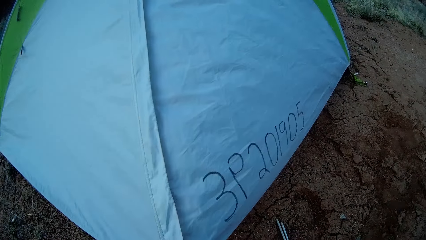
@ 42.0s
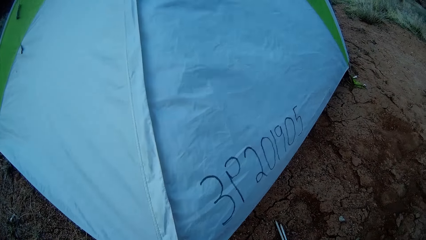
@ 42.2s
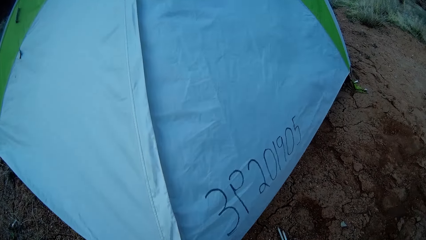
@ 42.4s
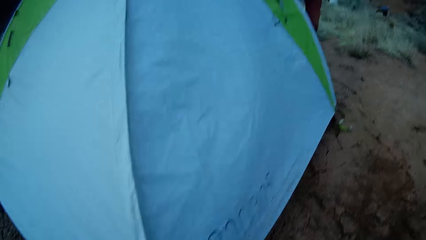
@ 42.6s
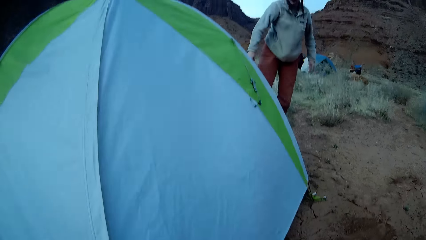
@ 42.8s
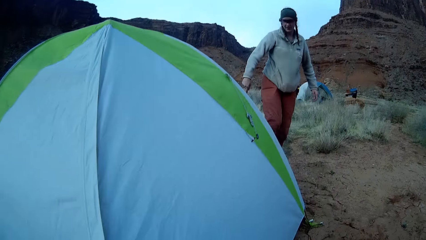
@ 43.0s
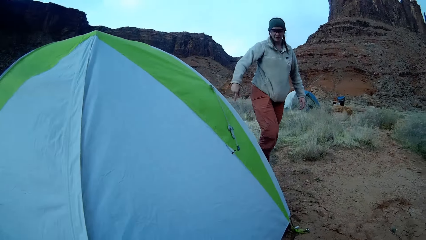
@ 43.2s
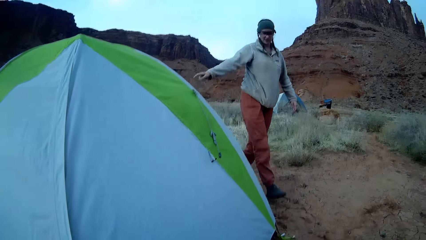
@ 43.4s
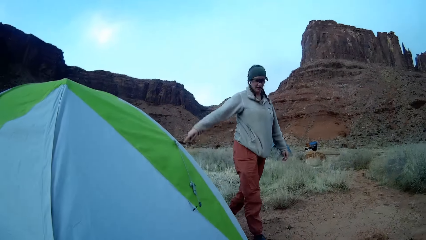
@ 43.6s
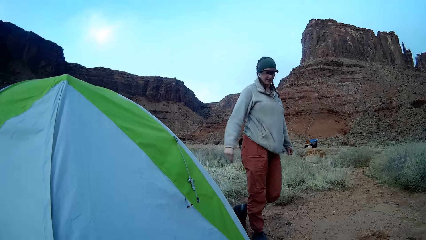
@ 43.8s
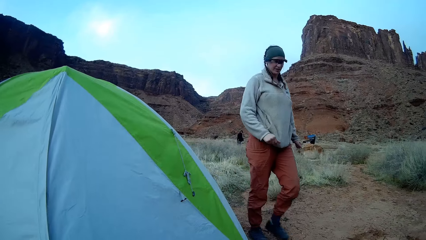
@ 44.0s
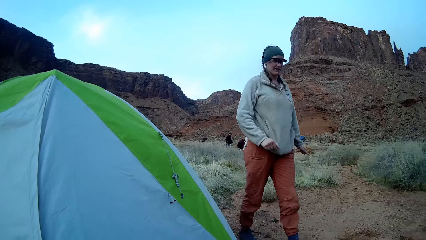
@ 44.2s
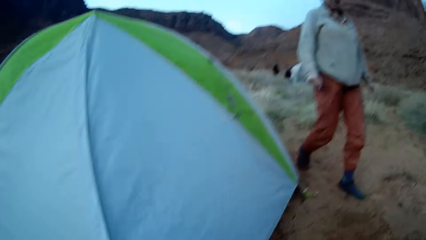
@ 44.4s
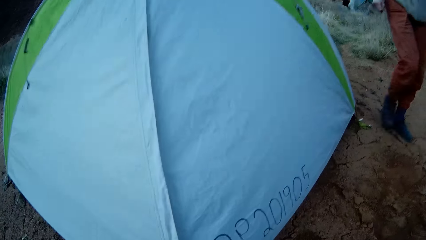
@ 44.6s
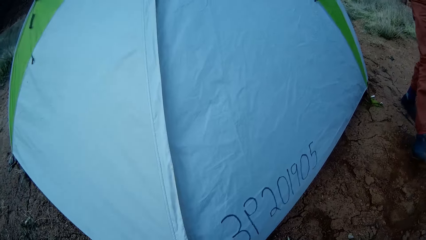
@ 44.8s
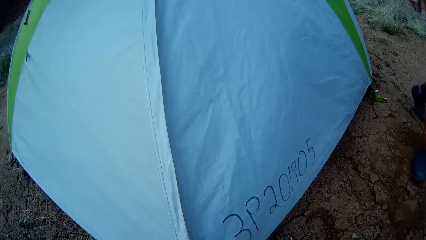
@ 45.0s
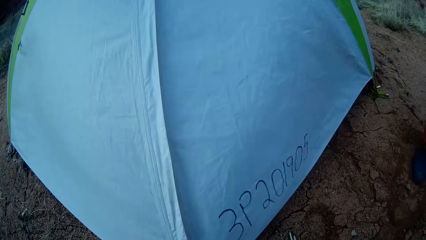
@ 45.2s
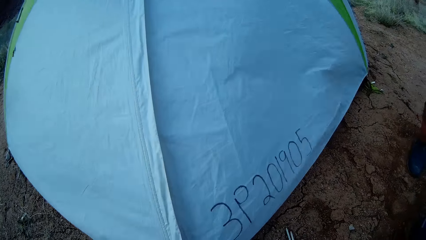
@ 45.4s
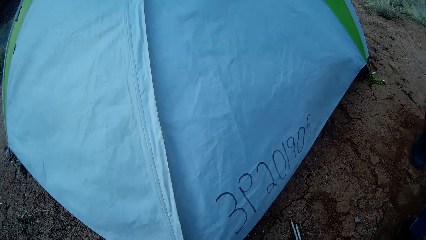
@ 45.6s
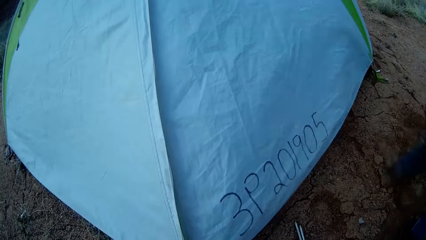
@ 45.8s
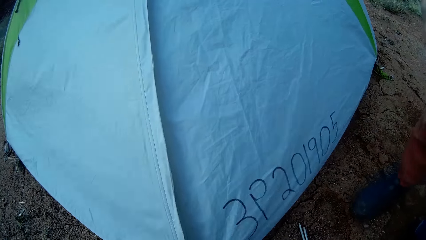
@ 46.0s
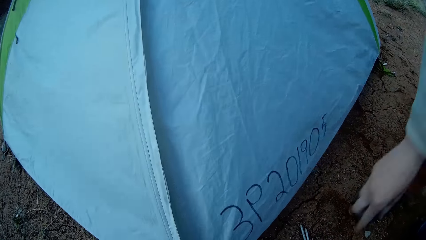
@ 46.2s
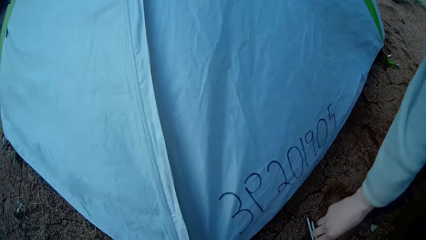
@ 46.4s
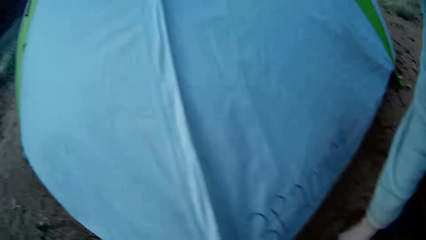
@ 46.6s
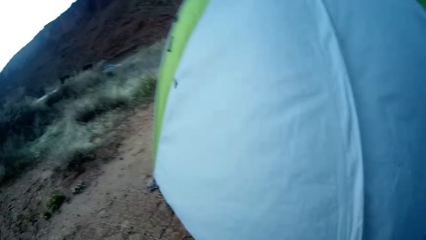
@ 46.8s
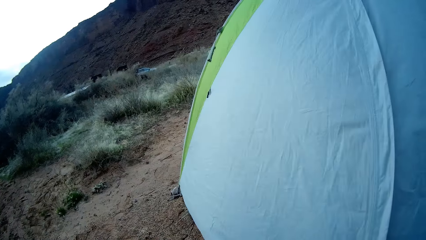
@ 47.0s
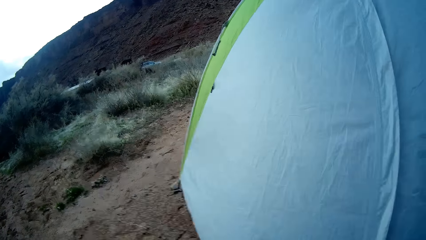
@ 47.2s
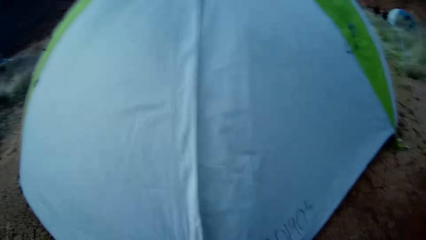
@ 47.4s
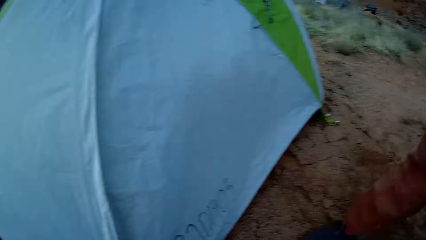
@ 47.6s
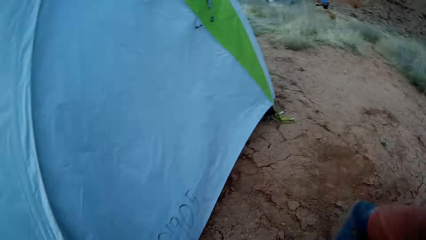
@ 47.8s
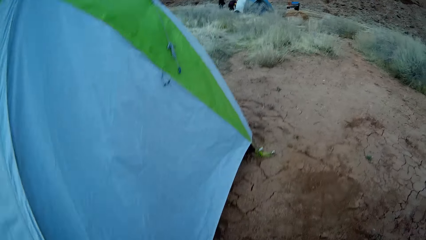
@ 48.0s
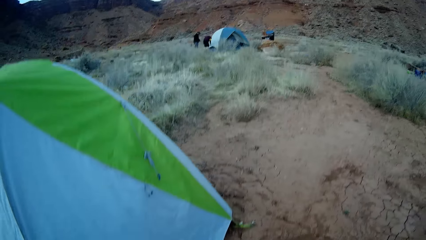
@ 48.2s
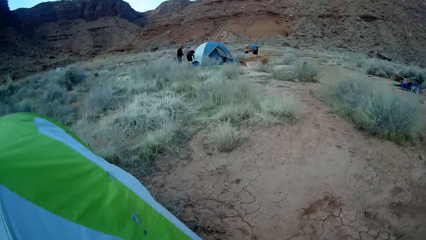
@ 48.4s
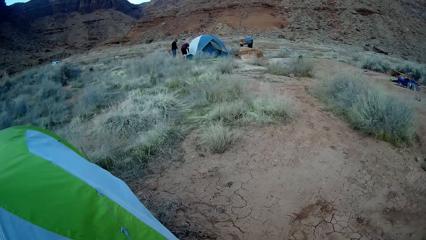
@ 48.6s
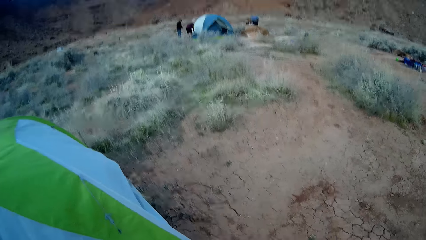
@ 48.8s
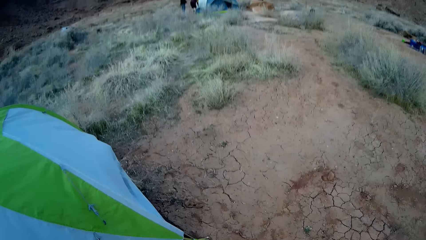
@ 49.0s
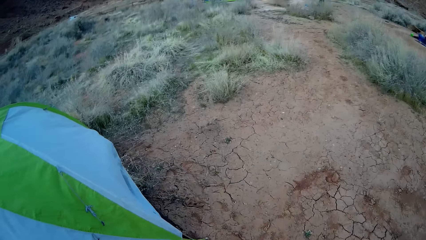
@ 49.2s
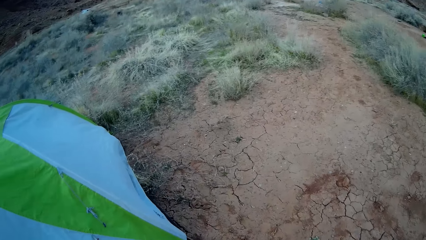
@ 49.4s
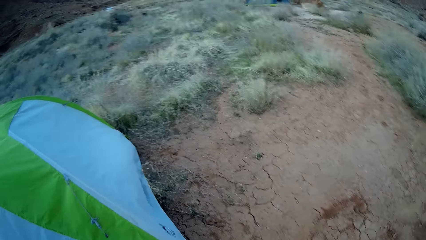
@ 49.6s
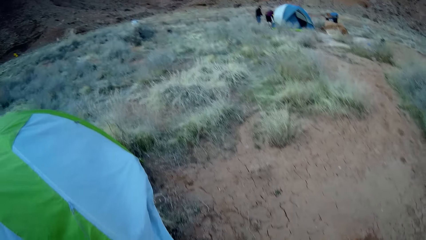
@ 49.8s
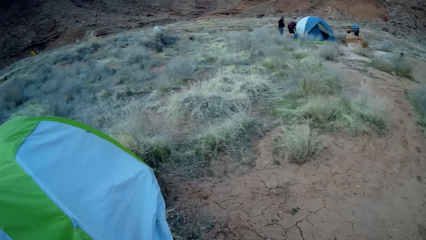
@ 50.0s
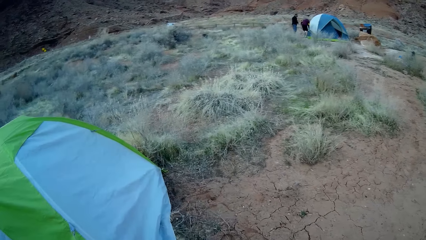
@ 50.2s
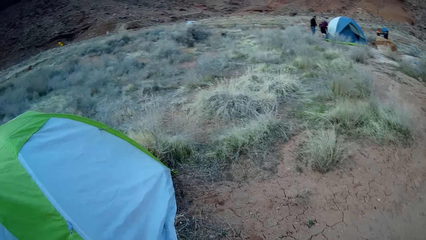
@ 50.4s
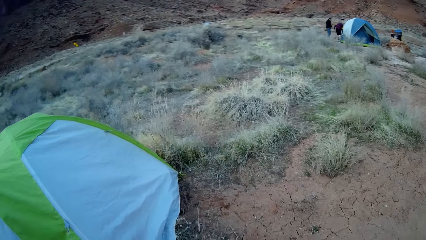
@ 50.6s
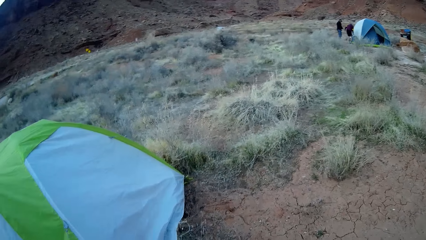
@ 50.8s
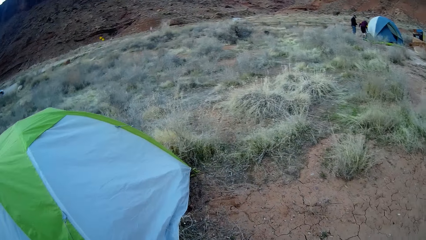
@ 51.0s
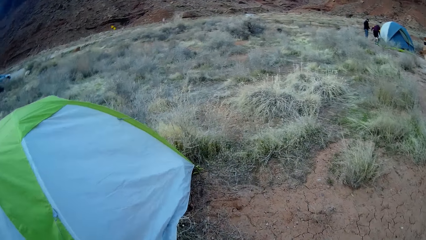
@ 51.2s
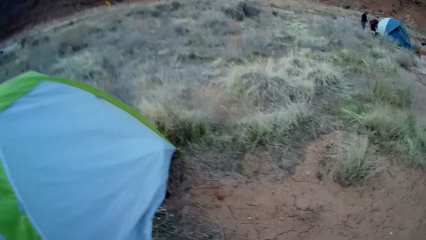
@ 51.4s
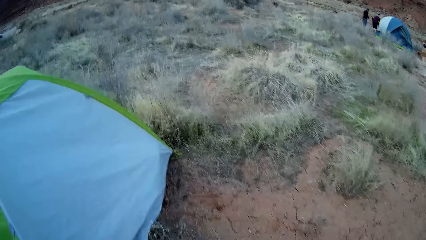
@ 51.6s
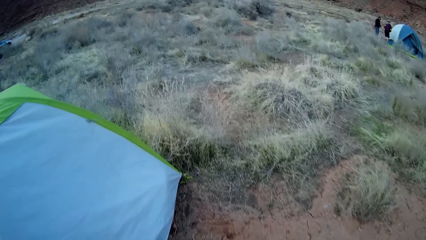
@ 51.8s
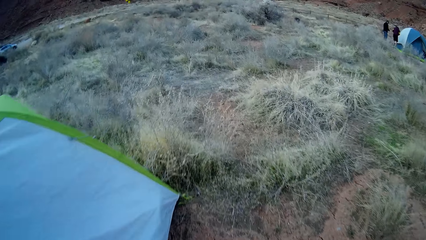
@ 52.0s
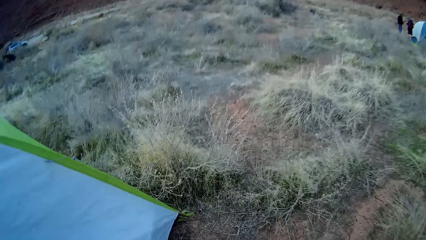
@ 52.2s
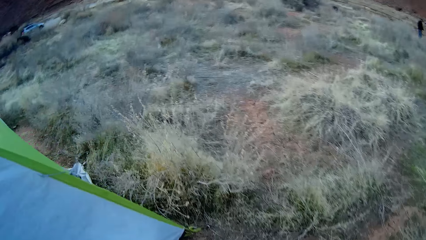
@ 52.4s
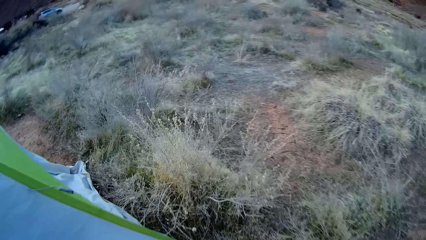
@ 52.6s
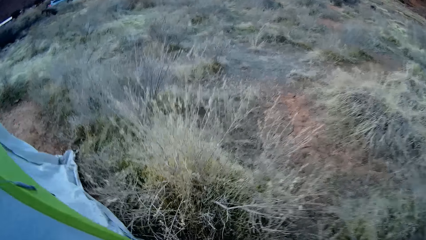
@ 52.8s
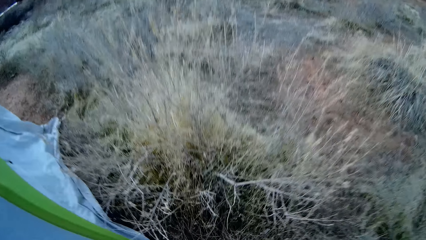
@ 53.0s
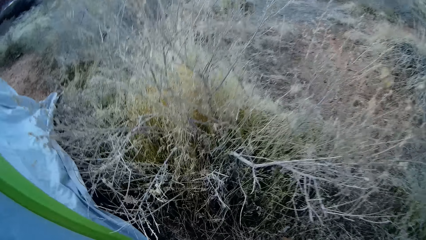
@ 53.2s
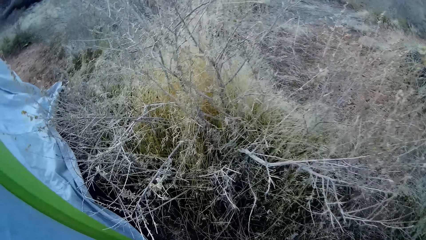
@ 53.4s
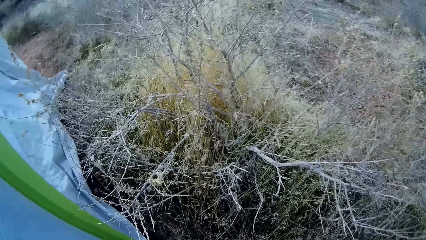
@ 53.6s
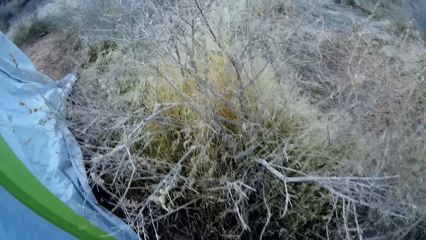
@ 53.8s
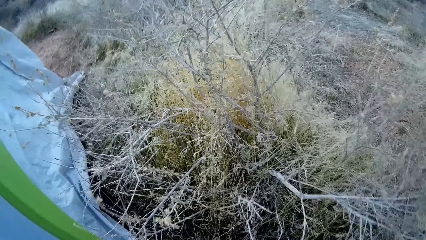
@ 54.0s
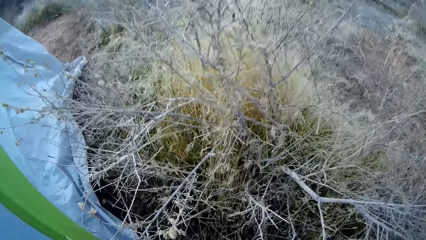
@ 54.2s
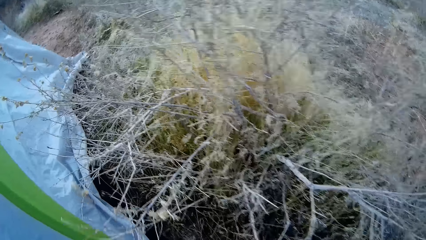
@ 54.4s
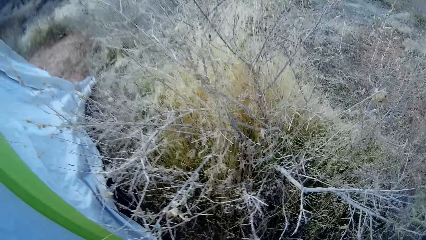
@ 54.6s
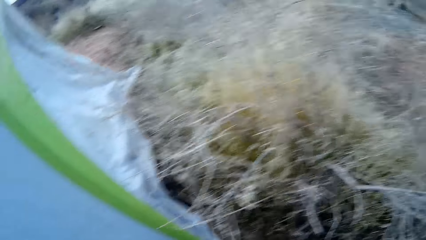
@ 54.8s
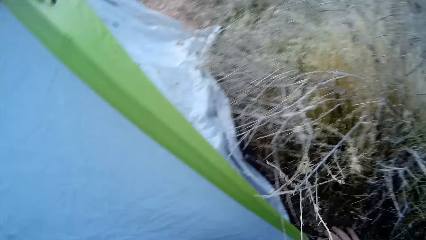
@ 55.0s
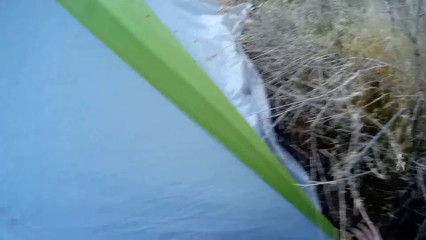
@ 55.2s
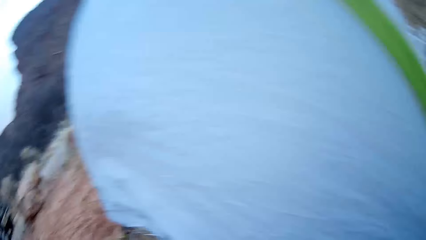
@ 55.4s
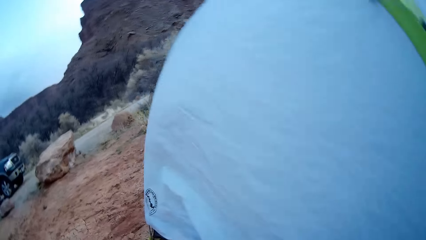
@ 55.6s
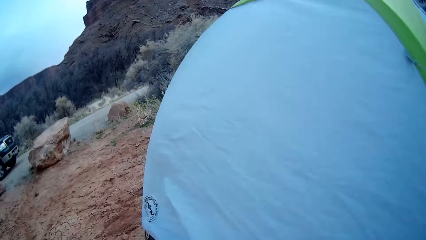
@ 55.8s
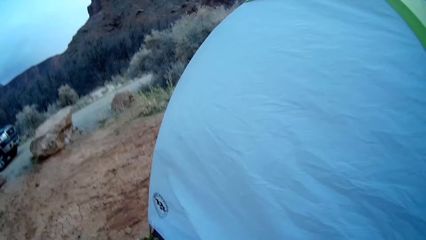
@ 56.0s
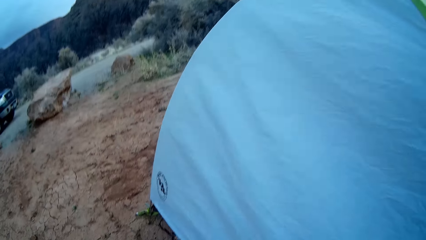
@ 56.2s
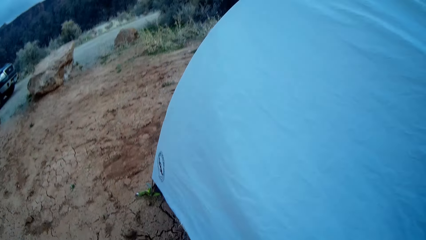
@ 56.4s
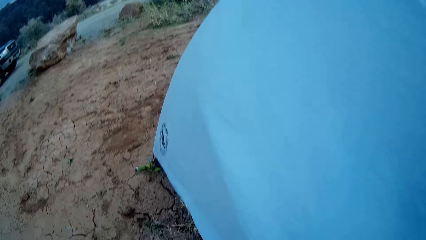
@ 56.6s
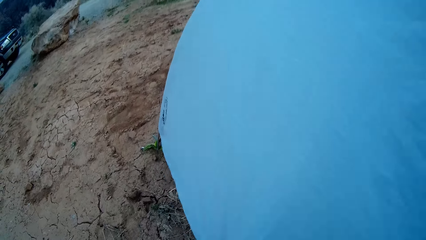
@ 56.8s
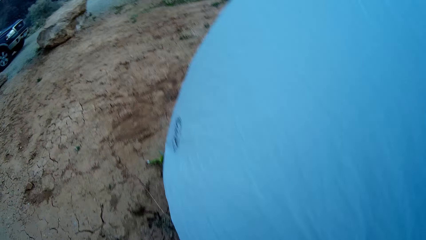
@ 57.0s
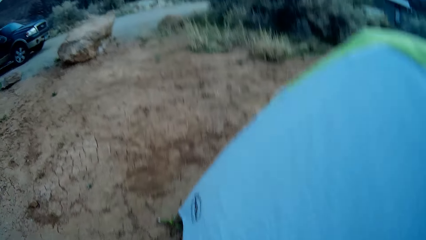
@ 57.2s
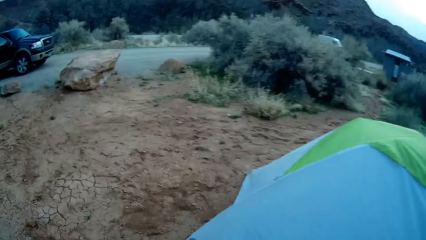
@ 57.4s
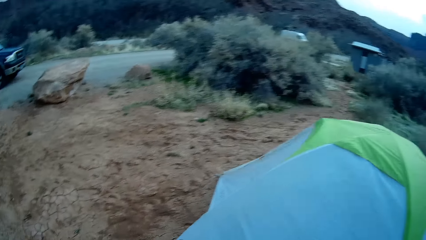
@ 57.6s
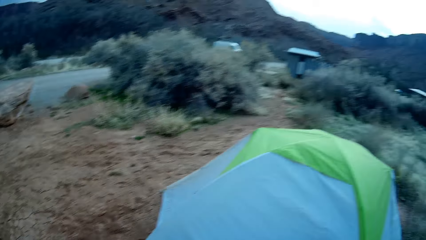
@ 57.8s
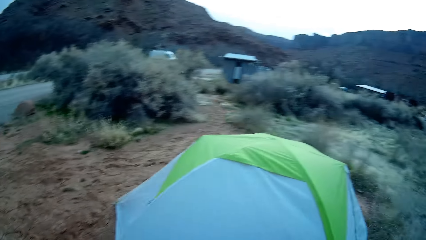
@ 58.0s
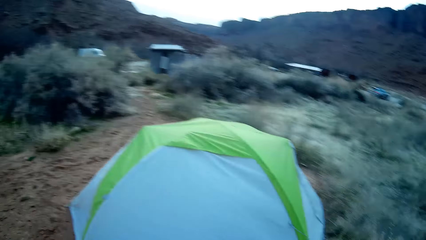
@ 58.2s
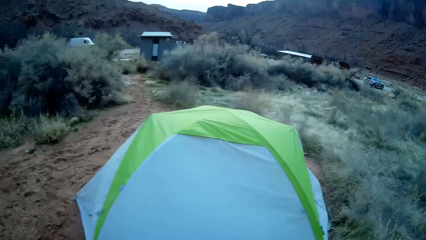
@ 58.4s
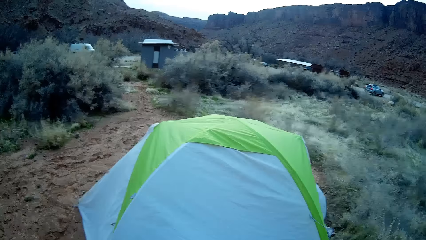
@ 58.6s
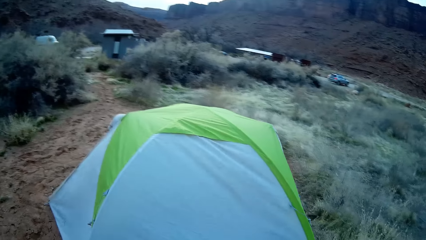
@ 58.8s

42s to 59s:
A person walks around. The camera wearer stares around.
